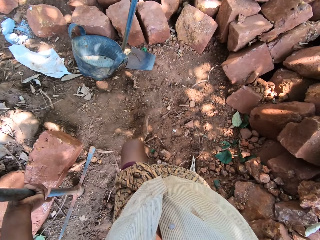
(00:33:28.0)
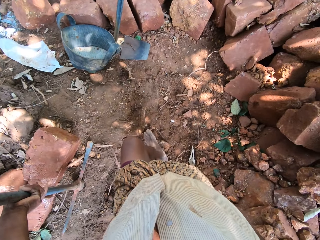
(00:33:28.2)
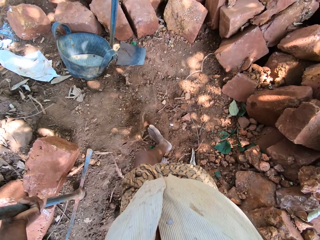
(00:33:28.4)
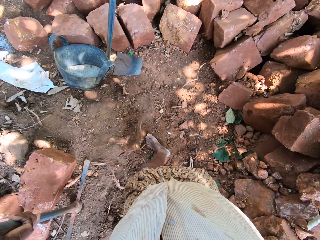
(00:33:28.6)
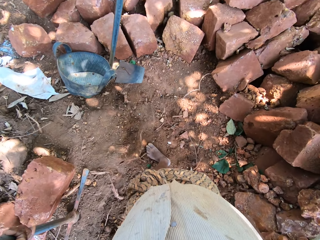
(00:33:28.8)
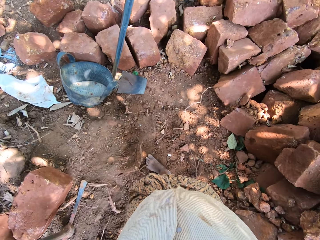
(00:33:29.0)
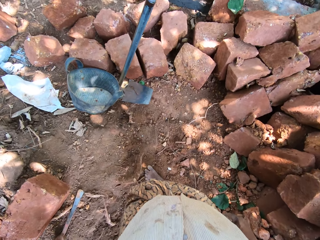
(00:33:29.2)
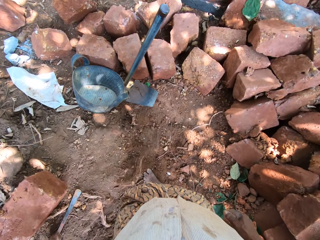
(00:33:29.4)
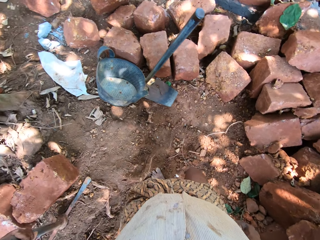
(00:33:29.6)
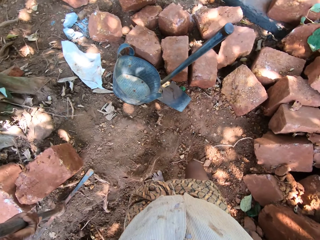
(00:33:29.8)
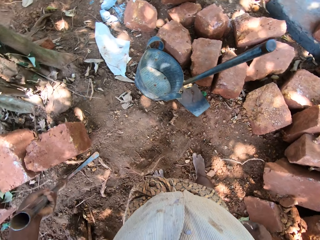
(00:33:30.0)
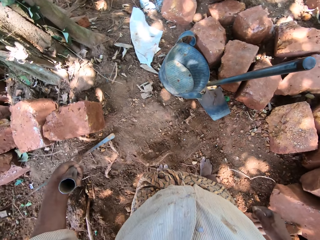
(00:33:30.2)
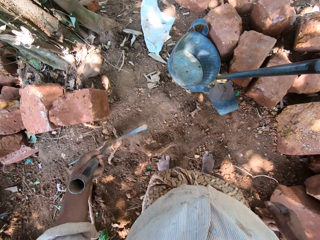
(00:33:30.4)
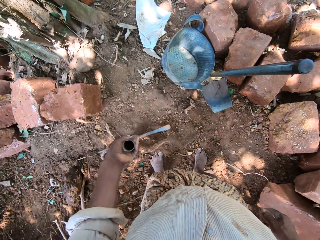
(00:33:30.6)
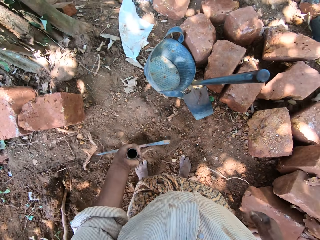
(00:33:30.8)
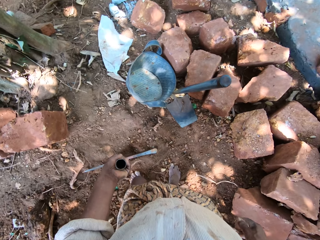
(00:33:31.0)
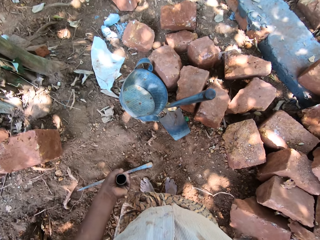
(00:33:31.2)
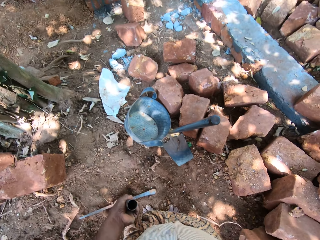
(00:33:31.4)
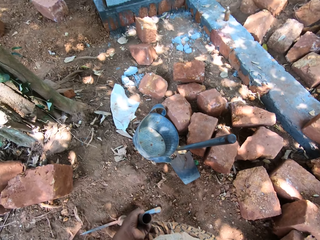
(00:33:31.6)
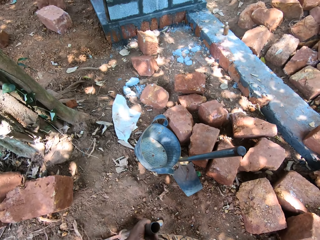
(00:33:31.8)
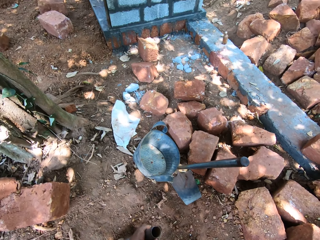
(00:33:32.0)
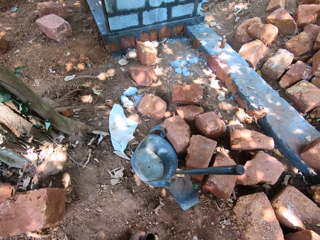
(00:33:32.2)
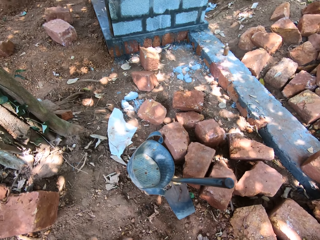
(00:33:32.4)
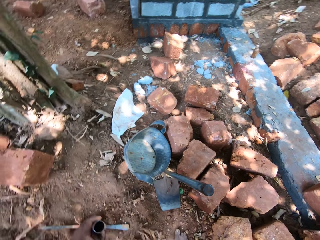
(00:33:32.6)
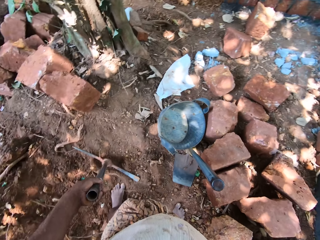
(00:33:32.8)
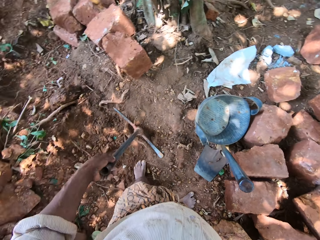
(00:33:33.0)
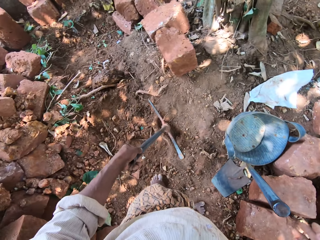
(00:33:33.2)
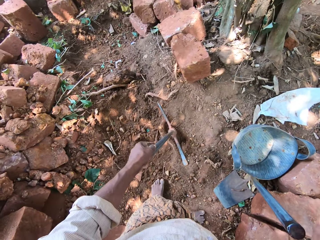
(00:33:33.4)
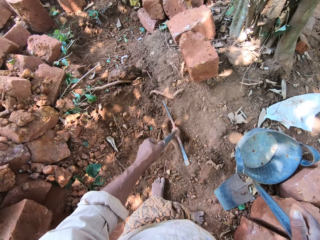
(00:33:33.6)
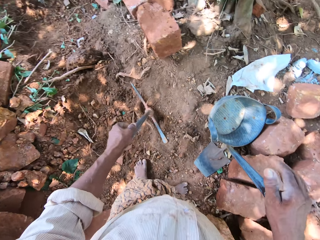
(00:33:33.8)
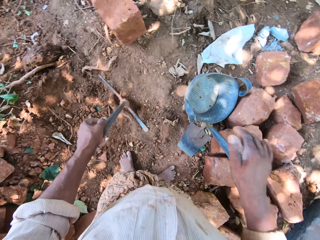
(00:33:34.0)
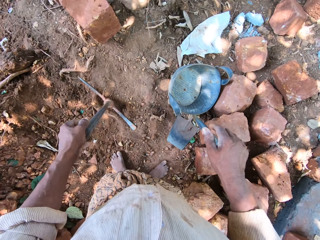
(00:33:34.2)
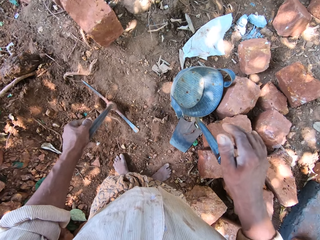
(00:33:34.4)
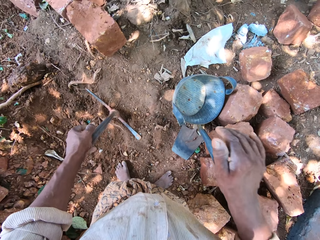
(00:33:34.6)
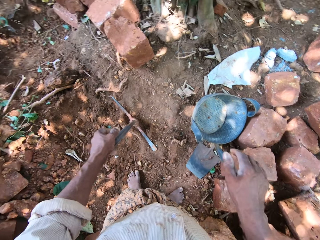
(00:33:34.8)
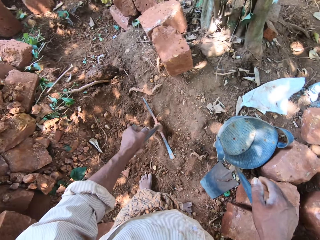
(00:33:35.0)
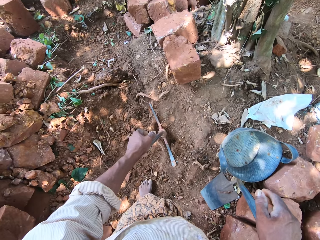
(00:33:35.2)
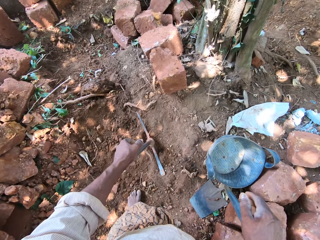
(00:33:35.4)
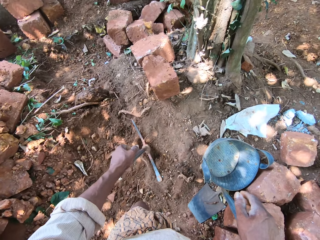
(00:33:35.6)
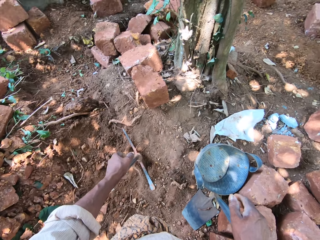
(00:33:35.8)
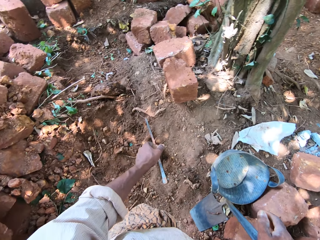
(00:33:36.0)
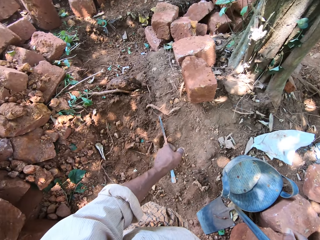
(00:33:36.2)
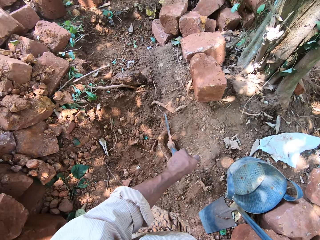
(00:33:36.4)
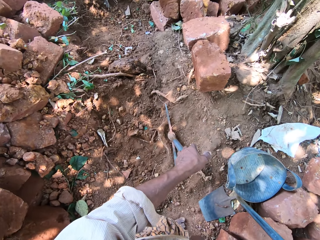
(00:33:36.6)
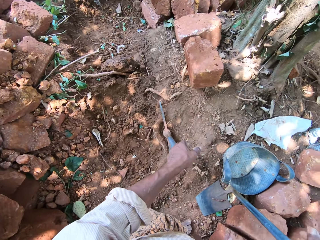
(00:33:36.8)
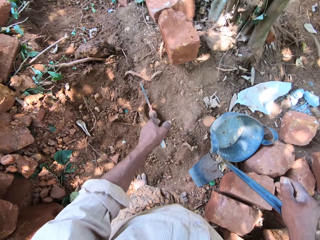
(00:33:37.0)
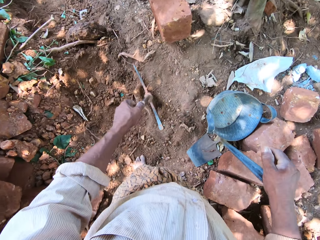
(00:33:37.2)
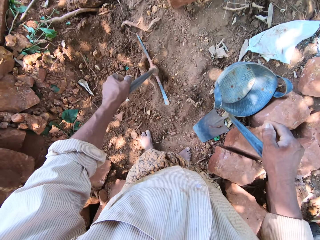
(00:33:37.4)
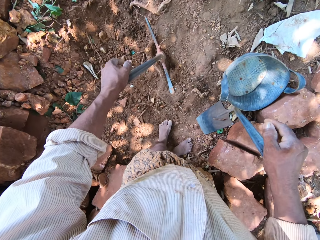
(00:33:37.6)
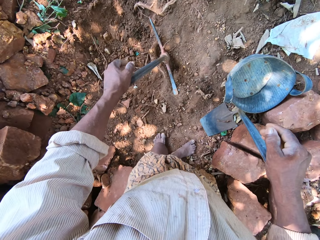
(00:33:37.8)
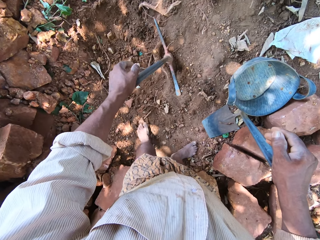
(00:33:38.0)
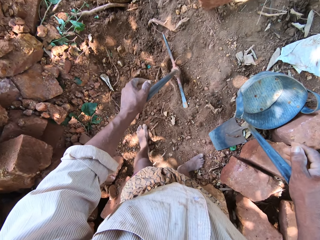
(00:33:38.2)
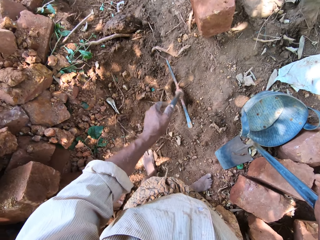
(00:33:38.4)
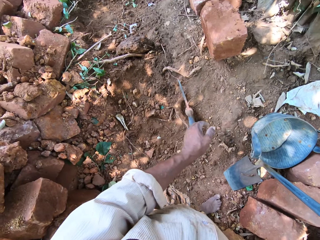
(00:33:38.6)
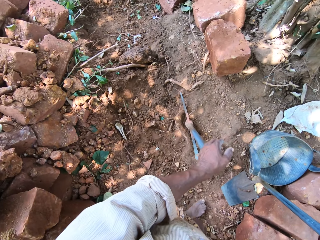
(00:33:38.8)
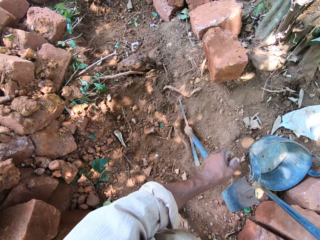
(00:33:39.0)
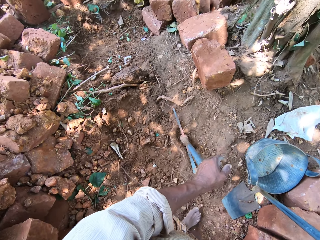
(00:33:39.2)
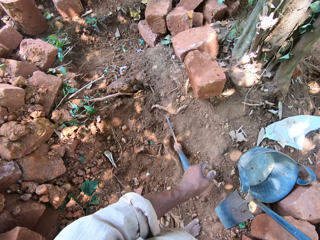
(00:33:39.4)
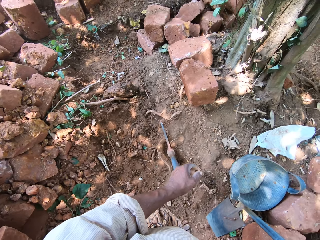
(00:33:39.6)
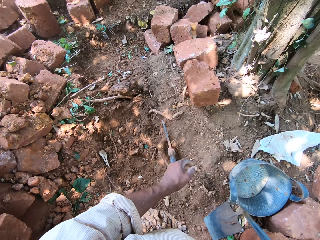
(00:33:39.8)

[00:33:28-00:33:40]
The camera wearer walks around. He moves the pickaxe on the floor with his left hand. He touches a hoe on the floor with his right hand. He holds the hoe with the right hand. He moves his leg on the soil.

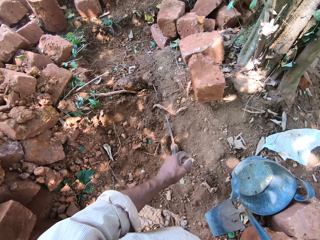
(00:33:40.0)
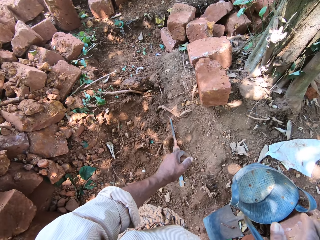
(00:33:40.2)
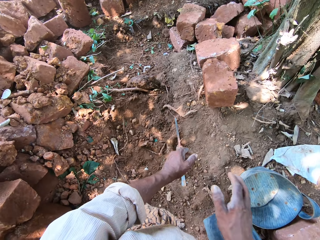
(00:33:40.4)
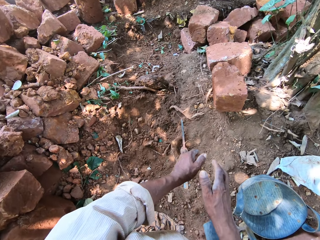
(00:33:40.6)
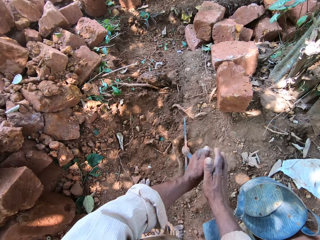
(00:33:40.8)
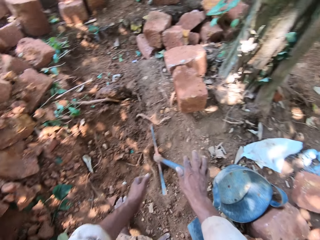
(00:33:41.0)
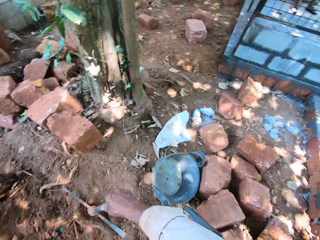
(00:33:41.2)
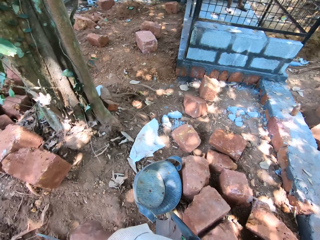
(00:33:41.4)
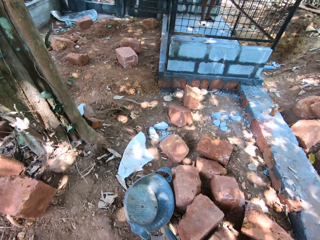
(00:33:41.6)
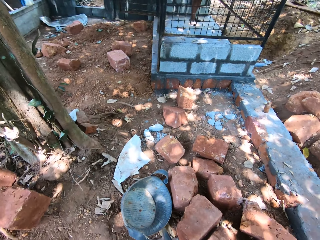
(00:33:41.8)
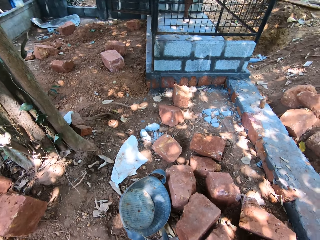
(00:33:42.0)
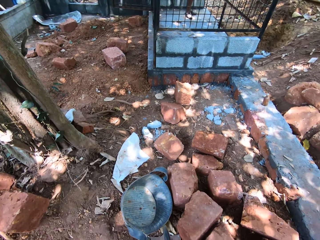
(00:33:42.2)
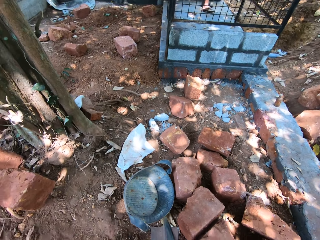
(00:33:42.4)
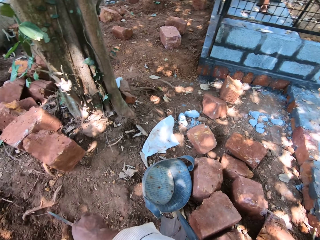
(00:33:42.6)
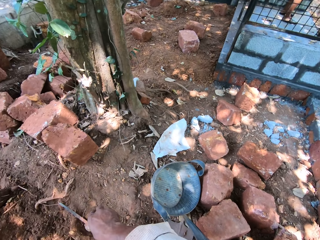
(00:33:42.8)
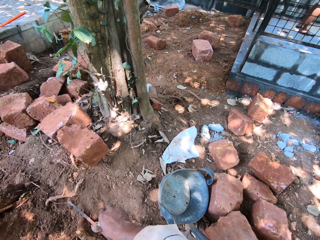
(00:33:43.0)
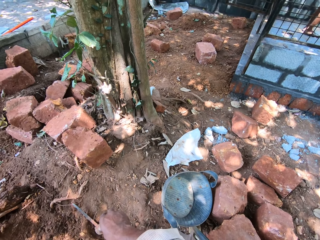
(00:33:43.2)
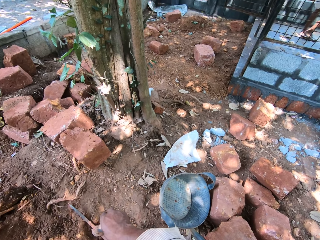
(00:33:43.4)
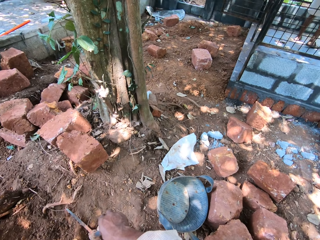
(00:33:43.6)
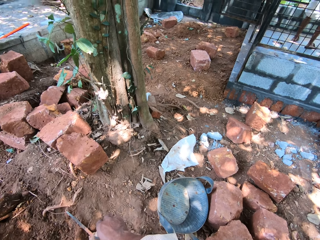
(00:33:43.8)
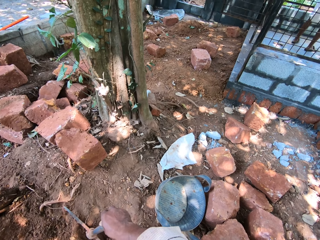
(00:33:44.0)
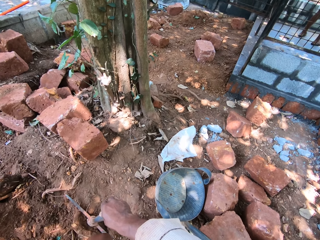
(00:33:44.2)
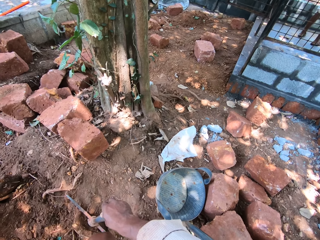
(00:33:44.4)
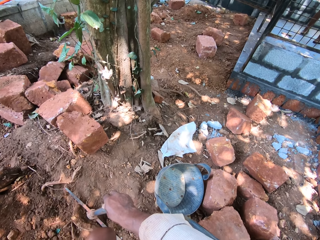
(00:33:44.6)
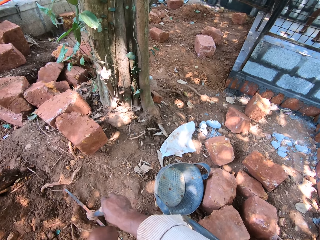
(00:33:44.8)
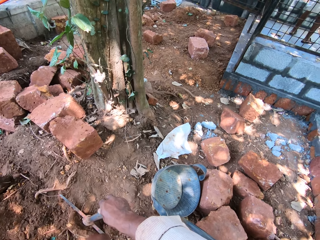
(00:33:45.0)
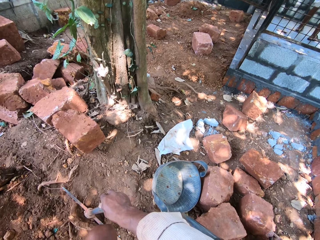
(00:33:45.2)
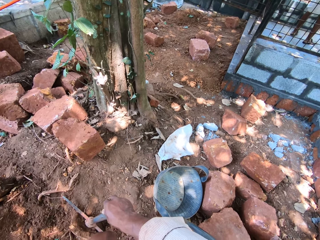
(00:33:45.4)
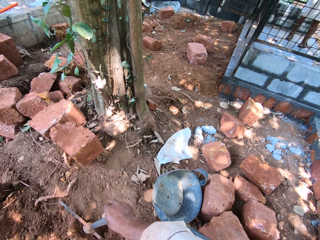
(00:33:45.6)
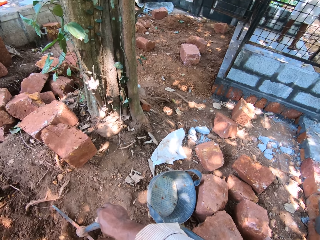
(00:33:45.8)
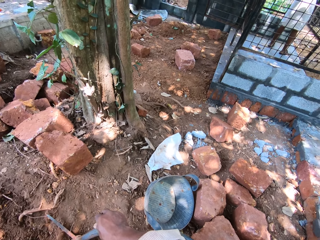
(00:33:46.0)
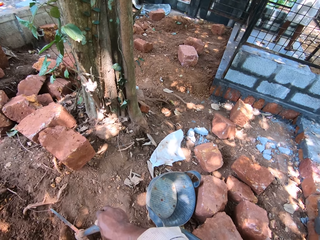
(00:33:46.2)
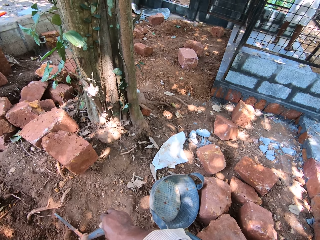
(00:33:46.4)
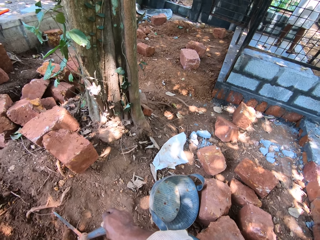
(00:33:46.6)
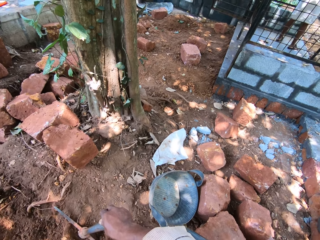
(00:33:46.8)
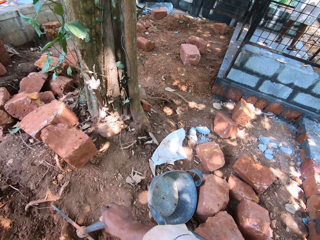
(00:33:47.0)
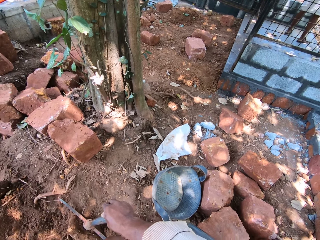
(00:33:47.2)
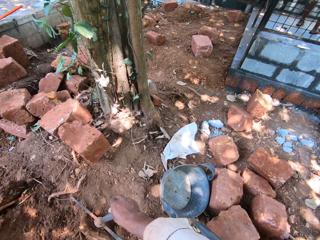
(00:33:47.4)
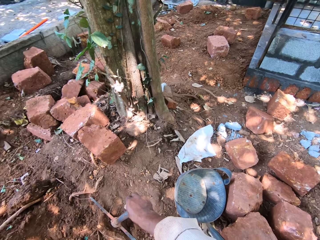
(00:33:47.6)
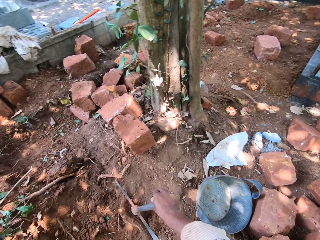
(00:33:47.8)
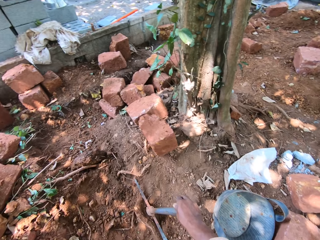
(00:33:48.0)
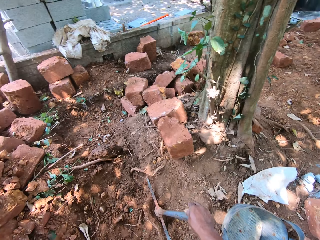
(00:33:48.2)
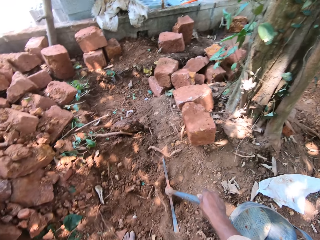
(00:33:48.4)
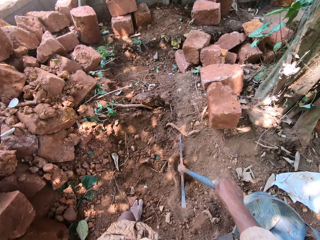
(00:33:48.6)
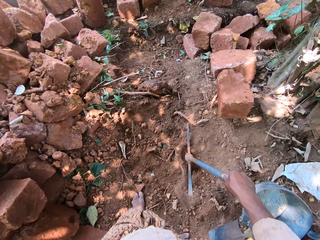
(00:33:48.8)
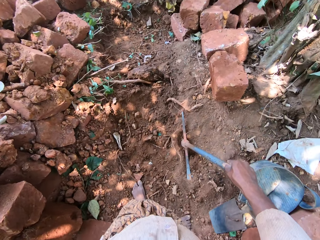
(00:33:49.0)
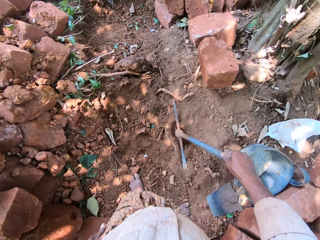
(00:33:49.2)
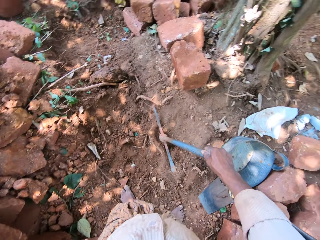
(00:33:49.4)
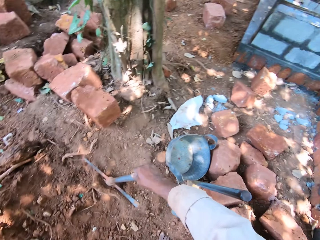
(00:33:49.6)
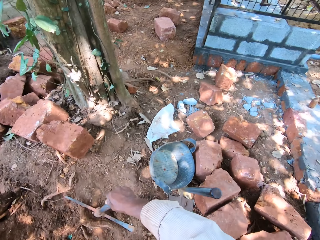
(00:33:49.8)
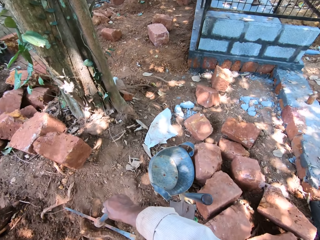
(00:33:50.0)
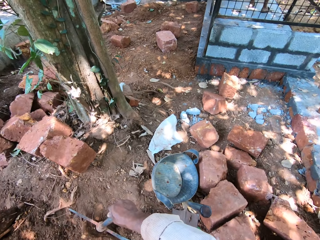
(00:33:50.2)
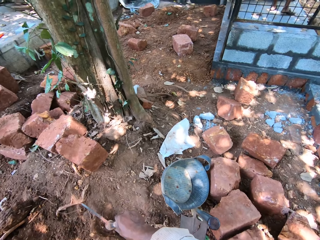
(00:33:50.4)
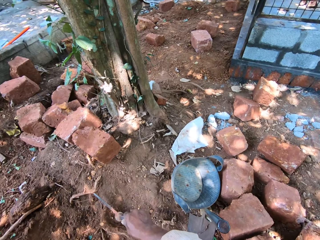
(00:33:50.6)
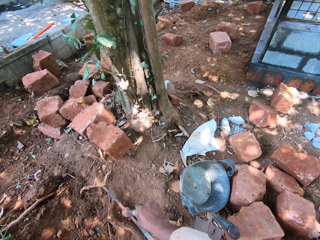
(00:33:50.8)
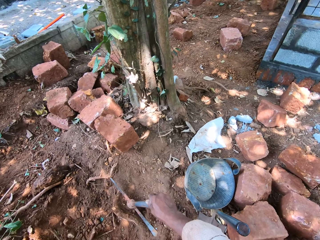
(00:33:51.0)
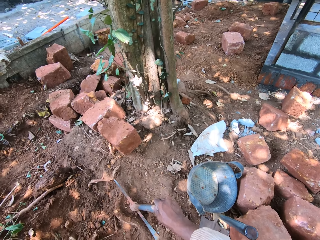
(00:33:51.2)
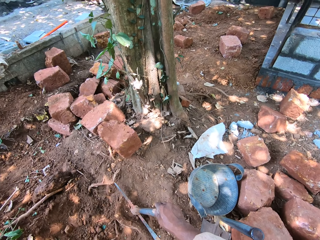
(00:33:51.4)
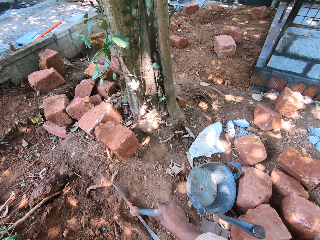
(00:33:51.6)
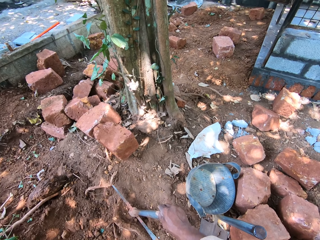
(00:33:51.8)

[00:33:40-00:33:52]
The camera wearer passes the pickaxe from his left hand to his right hand. He holds the pickaxe with the right hand. He looks around.
